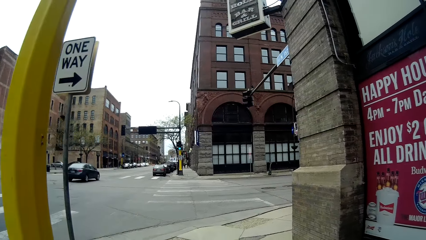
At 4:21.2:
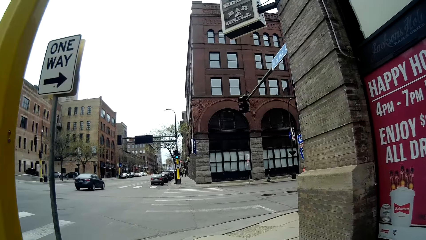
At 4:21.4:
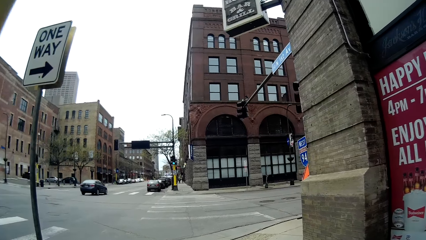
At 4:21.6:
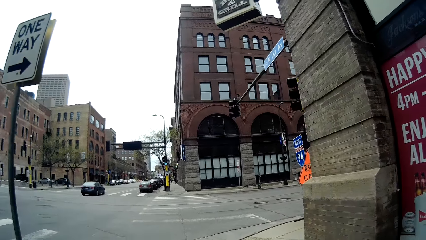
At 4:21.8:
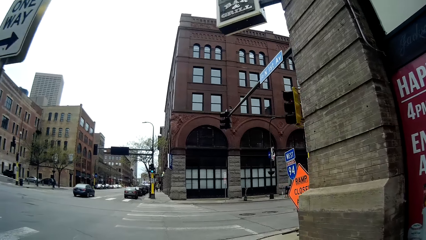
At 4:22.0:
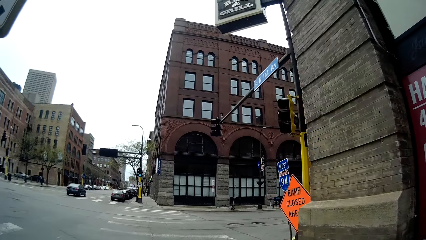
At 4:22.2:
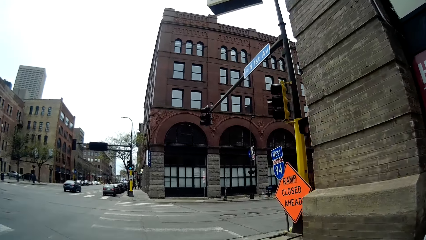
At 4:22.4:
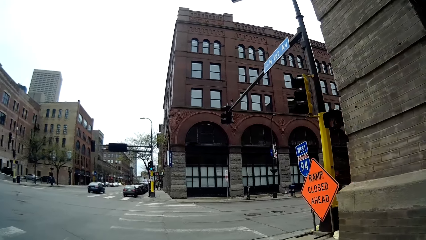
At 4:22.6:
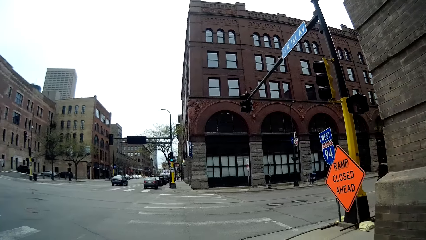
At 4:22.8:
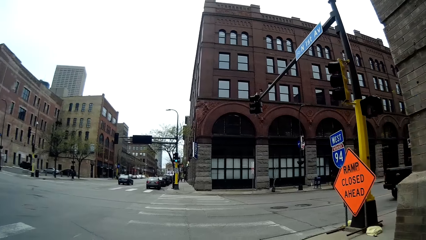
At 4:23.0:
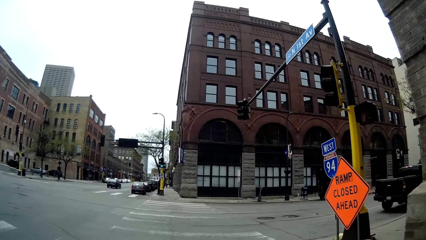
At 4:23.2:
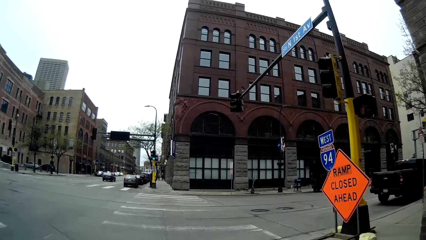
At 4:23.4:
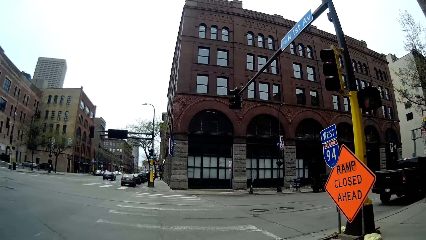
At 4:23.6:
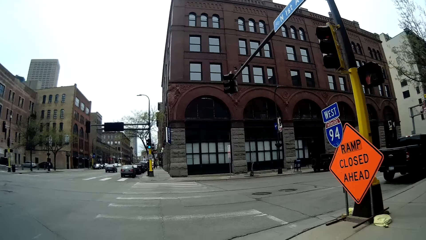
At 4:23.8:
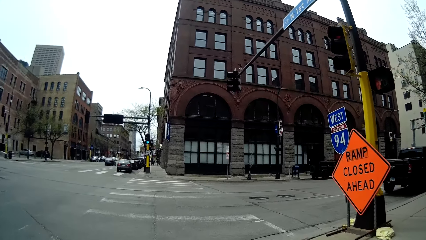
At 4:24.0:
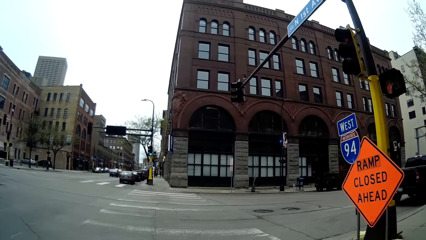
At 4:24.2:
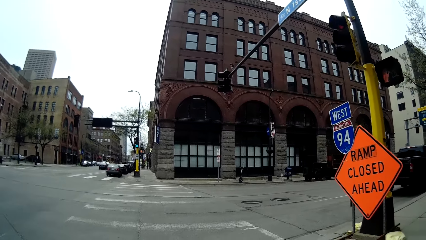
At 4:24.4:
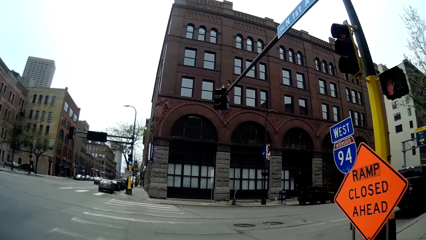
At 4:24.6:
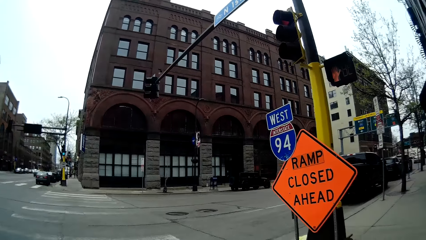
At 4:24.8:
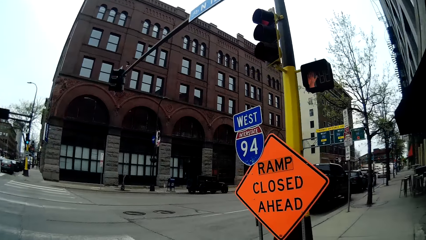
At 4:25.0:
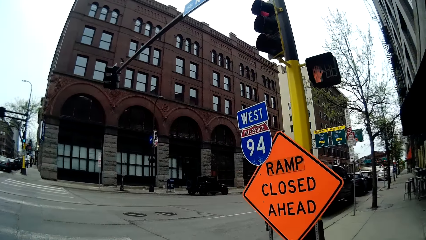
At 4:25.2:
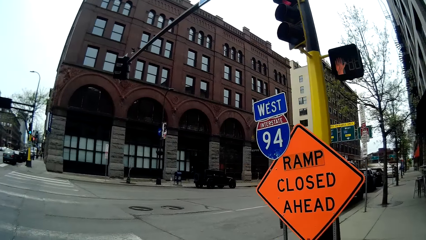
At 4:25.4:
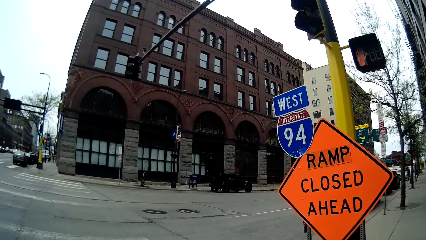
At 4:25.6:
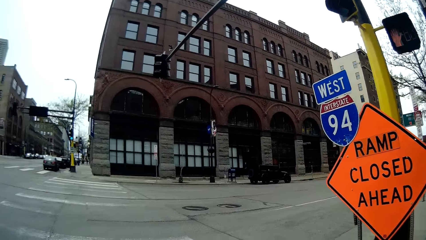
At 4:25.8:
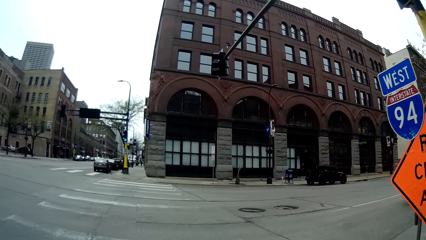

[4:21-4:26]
A woman talks to the camera wearer. The camera wearer talks to the woman.

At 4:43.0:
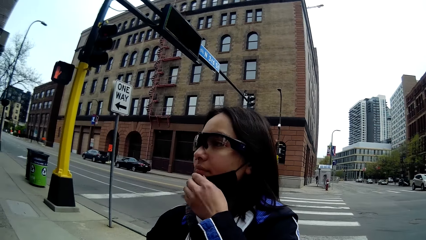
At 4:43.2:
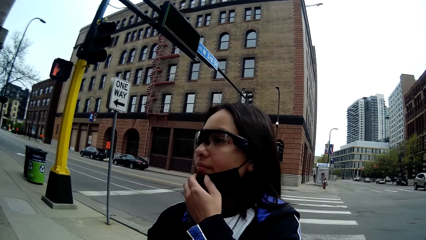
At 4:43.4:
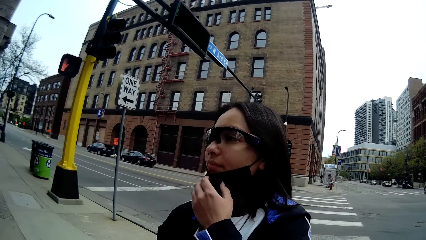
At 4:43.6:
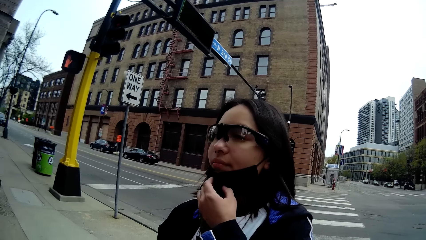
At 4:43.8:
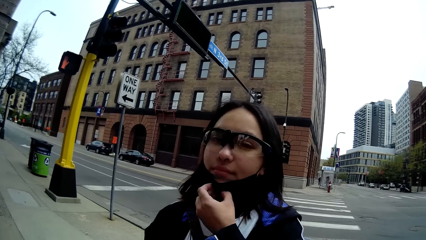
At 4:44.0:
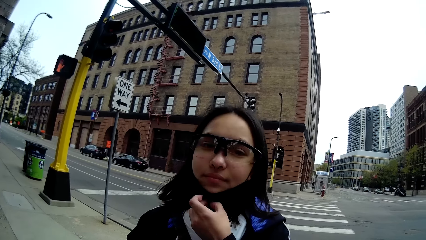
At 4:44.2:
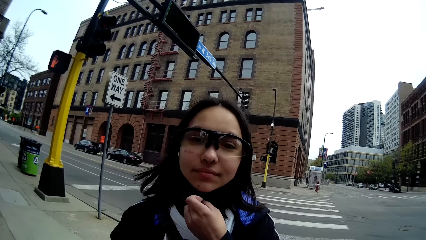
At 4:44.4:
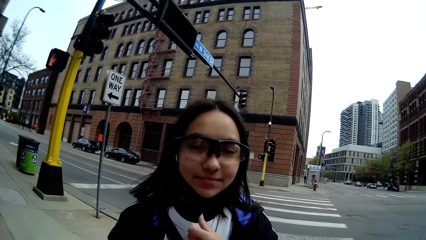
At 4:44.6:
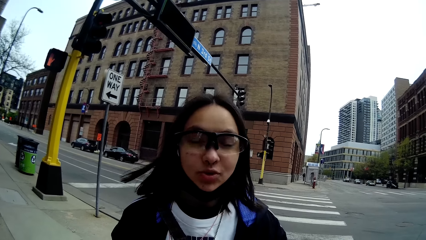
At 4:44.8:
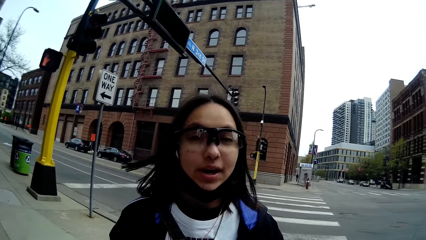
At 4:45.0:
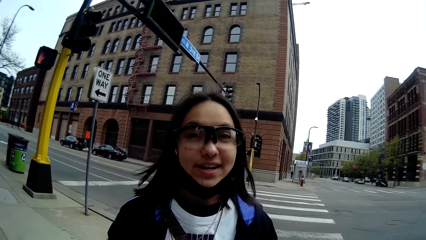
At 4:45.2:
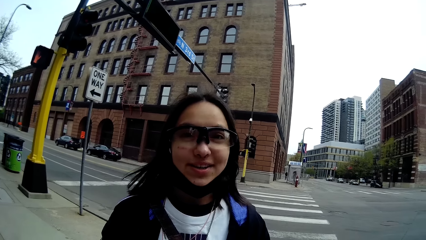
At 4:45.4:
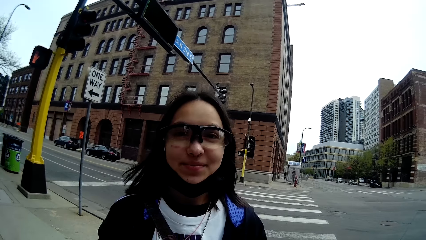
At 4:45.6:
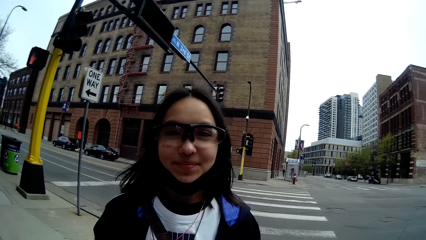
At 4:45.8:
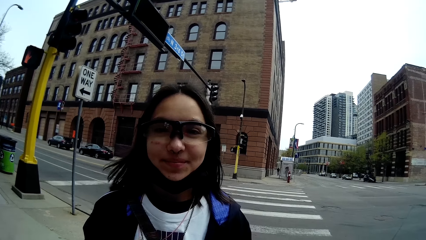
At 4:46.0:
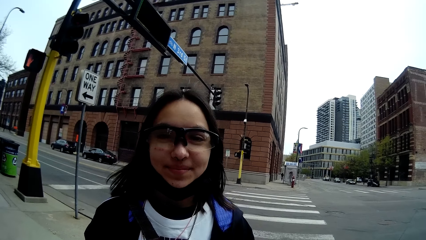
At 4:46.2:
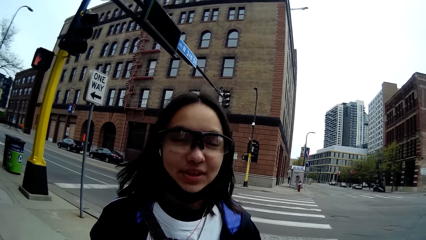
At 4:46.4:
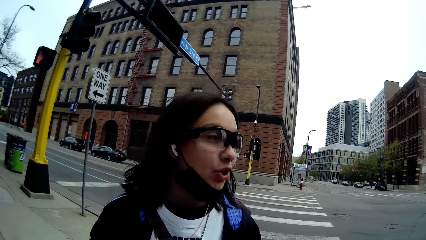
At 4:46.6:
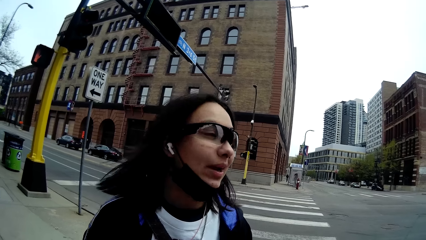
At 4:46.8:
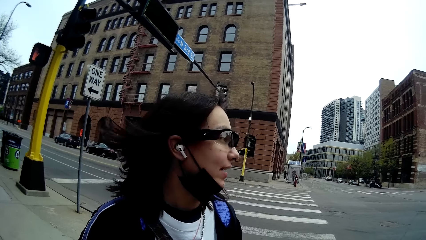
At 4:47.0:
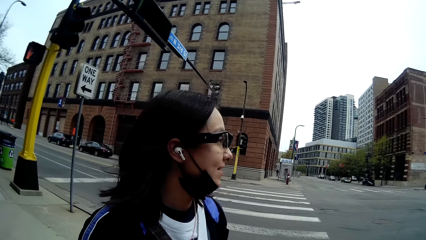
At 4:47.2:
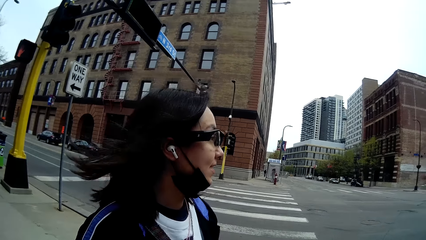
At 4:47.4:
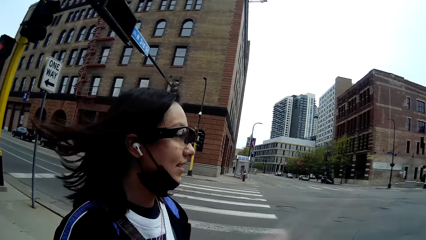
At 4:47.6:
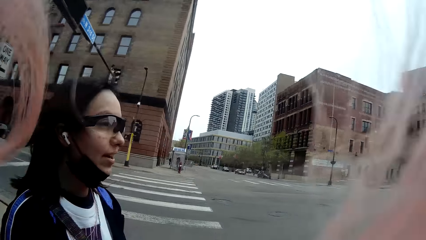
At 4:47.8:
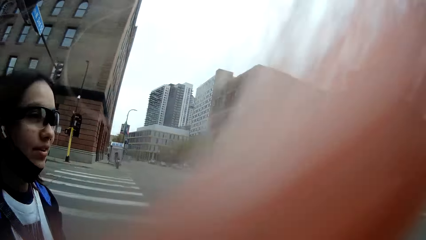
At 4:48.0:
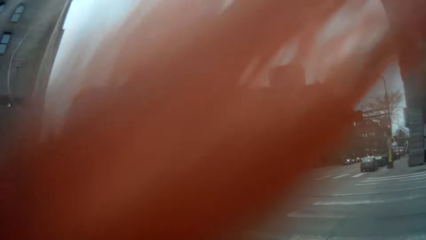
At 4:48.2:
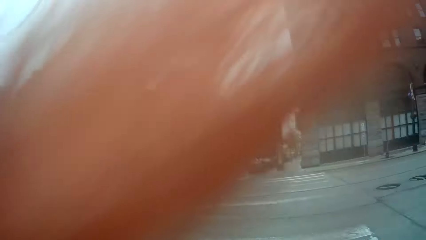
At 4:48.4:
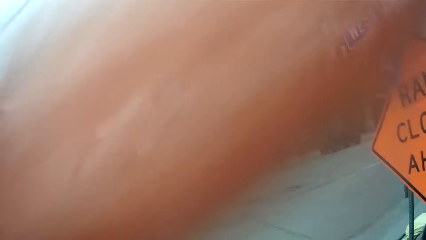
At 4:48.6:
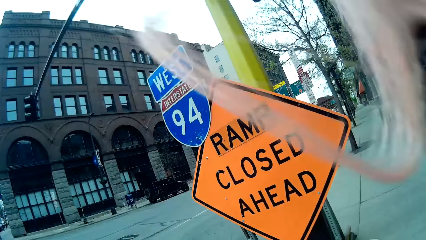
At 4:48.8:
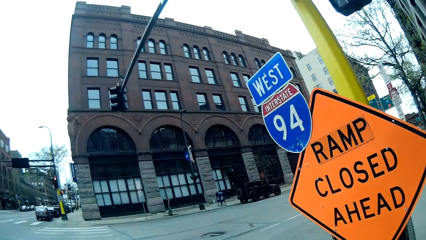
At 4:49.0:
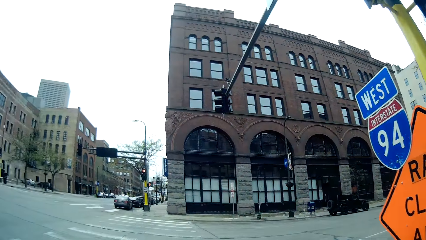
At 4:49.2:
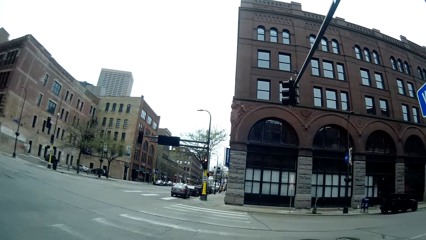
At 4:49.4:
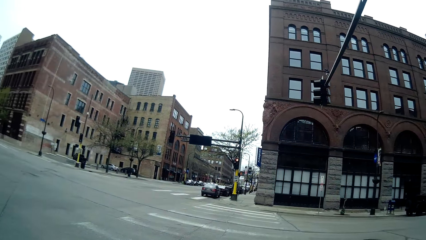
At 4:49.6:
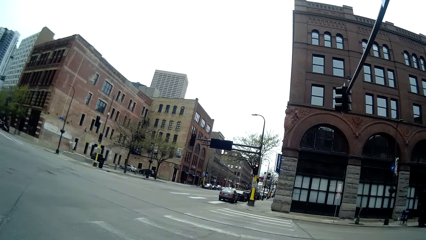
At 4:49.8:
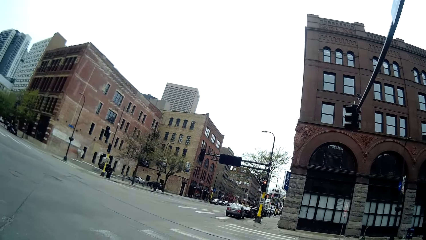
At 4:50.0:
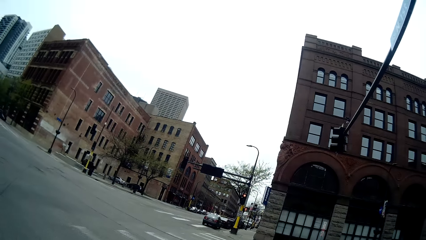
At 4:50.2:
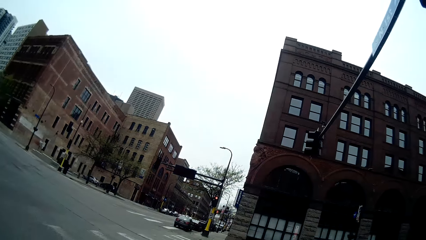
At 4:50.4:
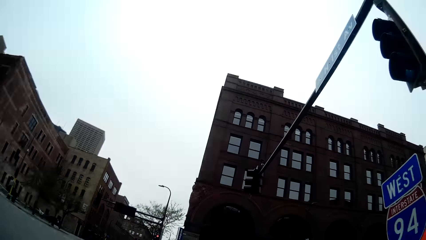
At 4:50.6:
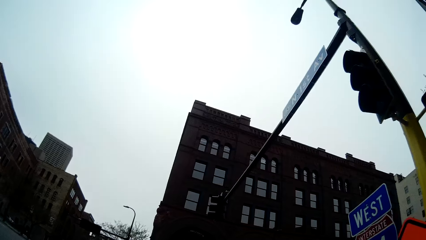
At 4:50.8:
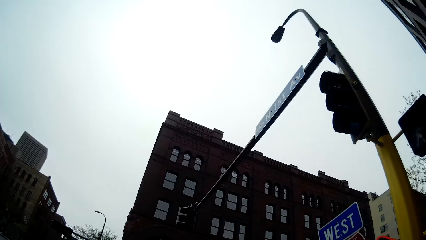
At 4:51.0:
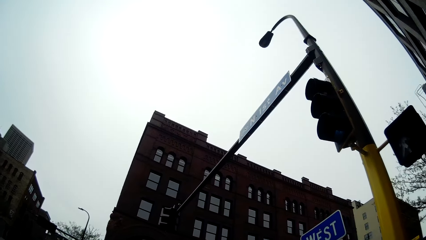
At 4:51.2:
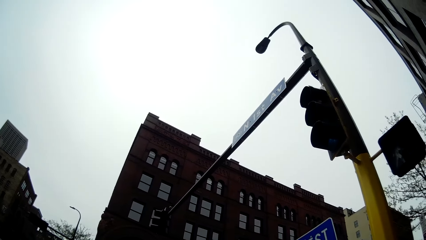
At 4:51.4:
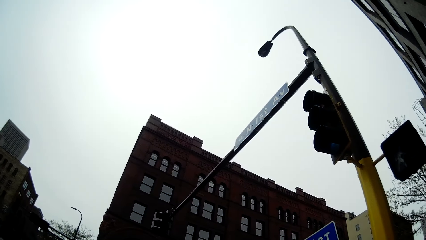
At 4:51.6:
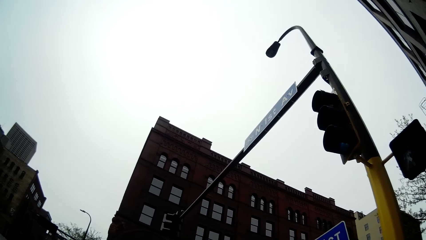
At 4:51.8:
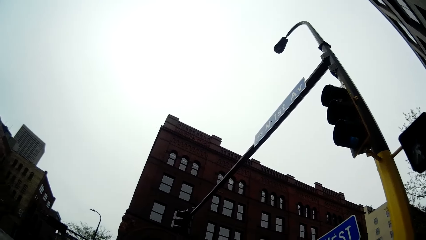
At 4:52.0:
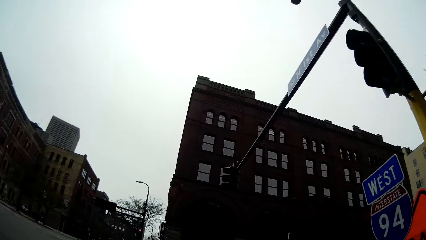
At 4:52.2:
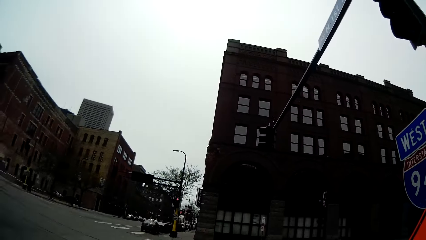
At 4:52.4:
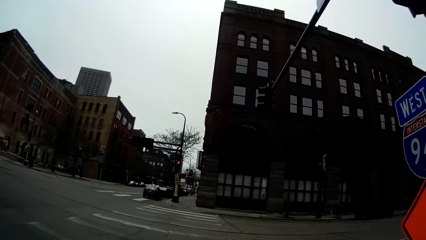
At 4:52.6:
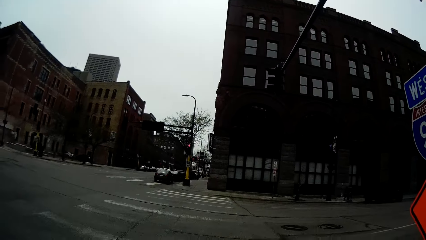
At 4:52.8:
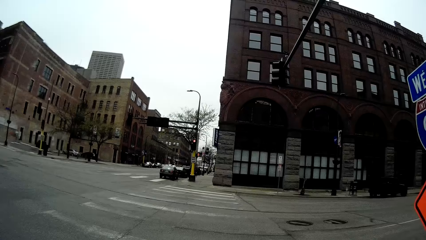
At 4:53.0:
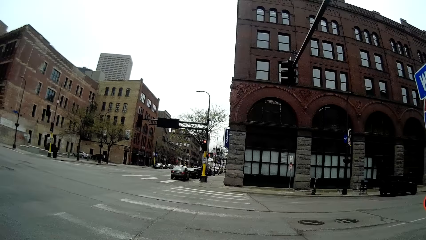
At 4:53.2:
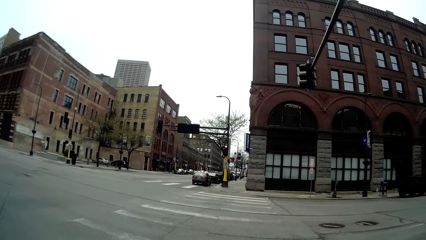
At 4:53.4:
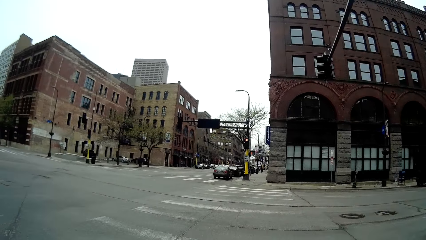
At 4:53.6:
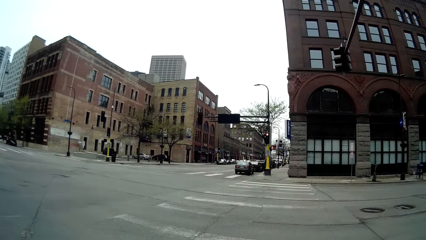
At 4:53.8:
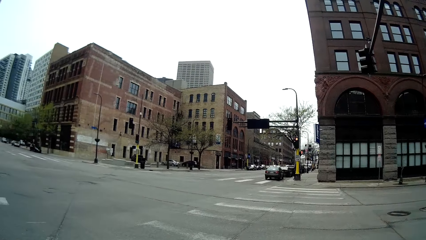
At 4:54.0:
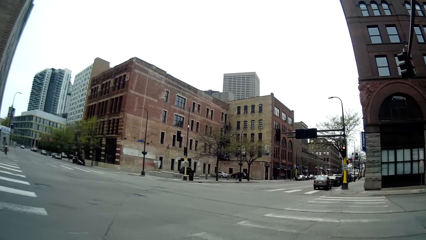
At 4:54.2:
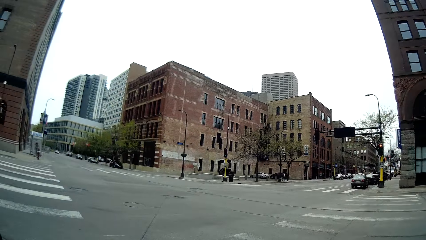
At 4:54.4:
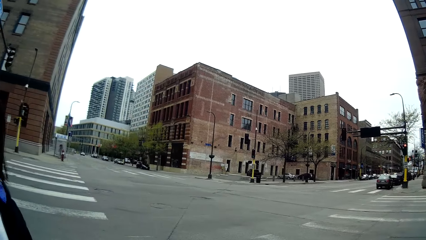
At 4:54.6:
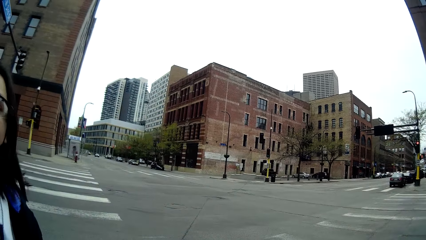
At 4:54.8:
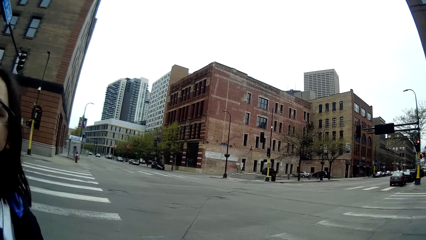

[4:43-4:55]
A lady speaks to the camera wearer. The camera wearer speaks to the lady.
